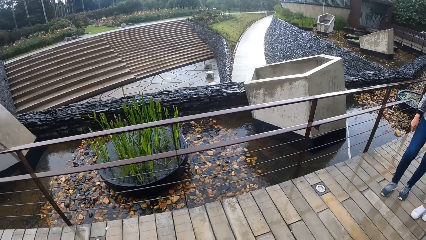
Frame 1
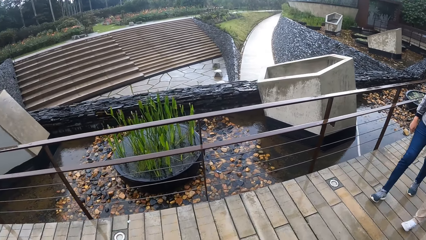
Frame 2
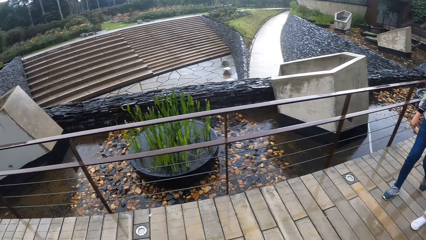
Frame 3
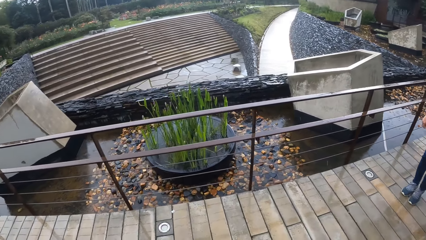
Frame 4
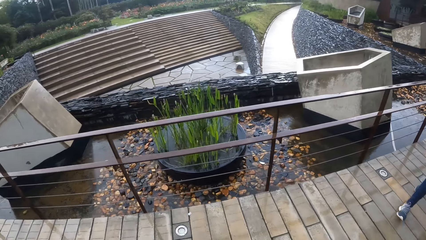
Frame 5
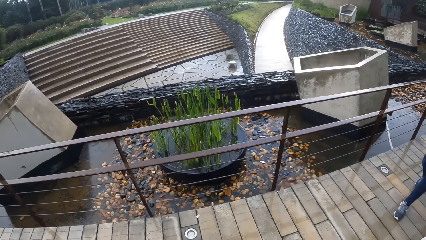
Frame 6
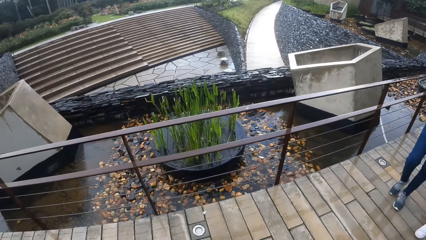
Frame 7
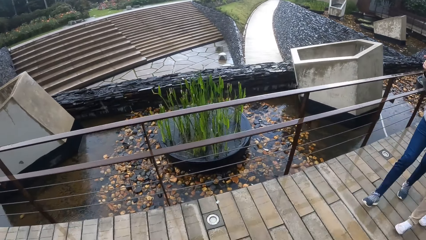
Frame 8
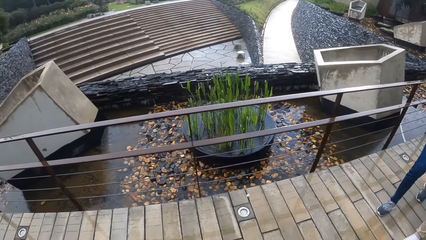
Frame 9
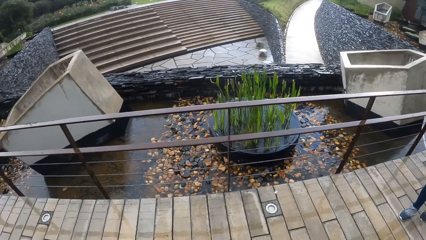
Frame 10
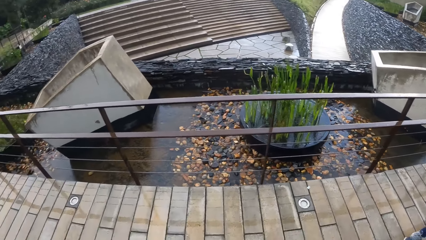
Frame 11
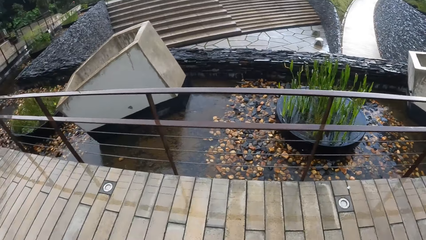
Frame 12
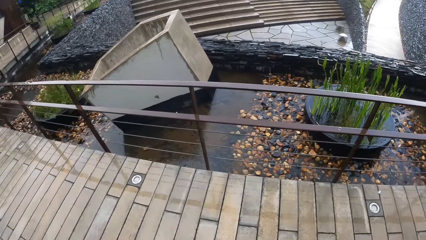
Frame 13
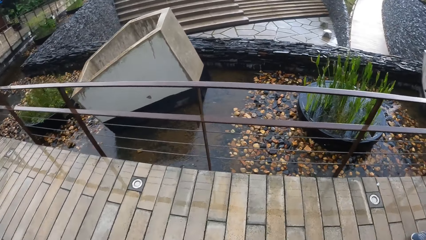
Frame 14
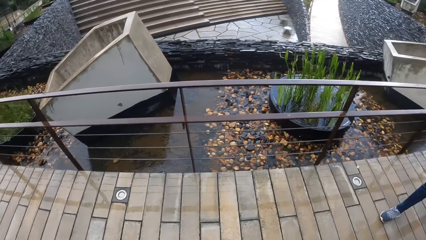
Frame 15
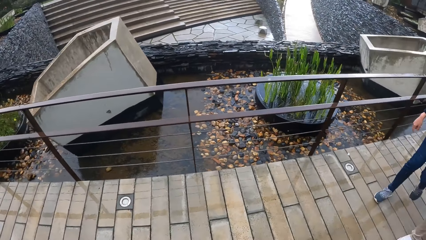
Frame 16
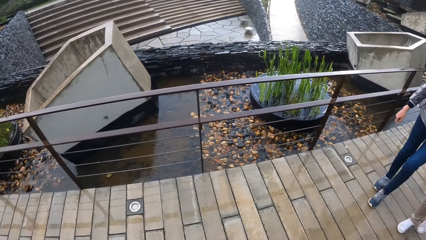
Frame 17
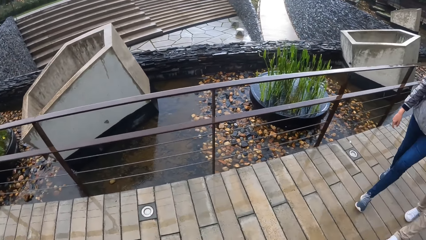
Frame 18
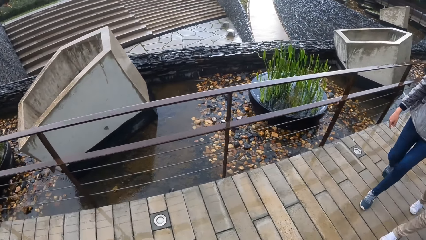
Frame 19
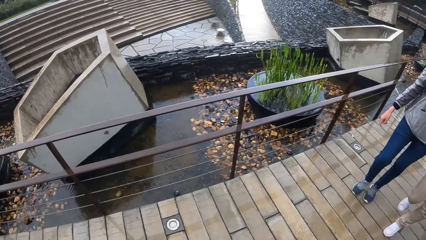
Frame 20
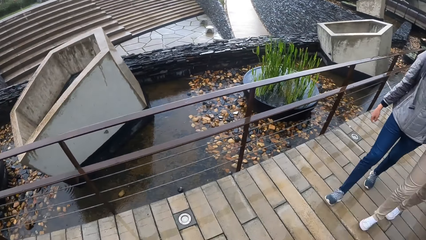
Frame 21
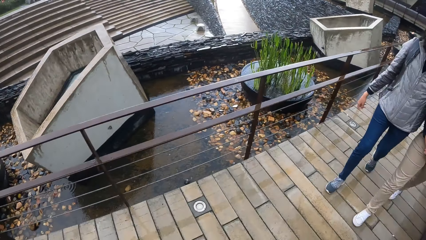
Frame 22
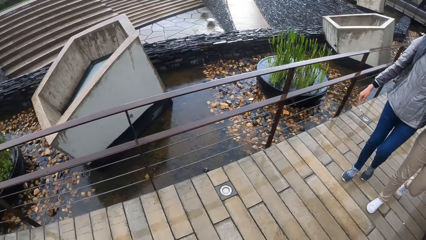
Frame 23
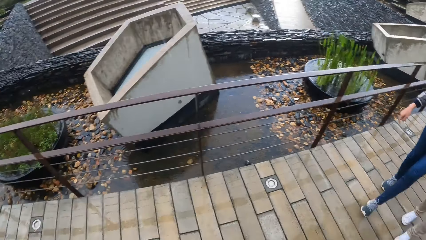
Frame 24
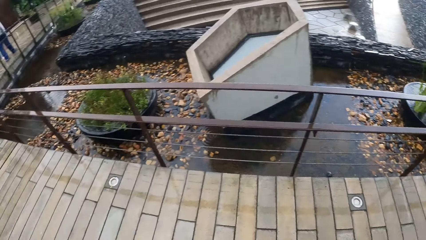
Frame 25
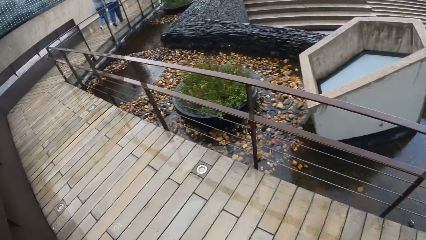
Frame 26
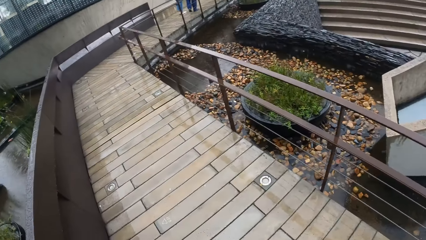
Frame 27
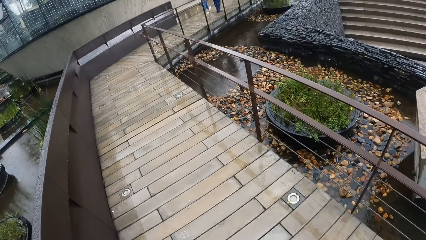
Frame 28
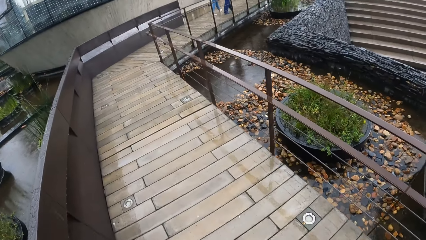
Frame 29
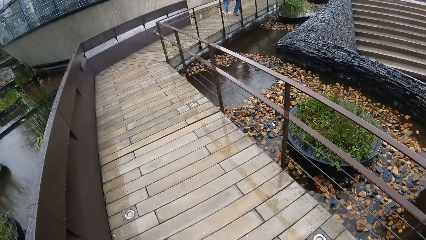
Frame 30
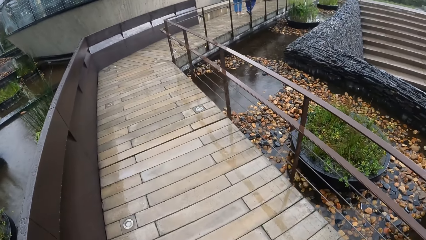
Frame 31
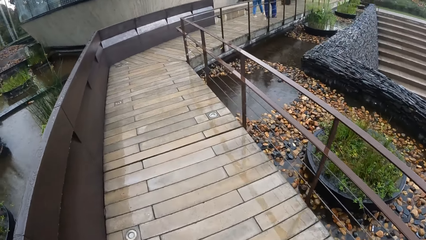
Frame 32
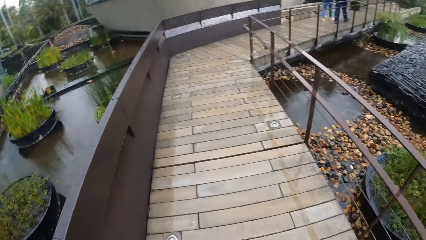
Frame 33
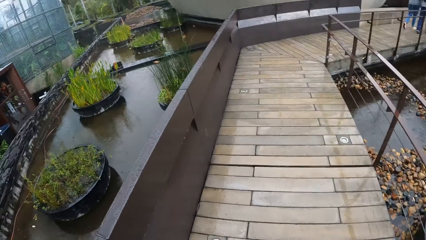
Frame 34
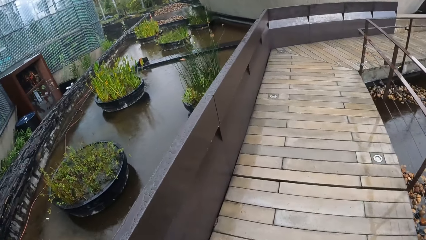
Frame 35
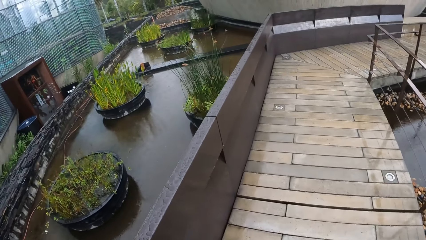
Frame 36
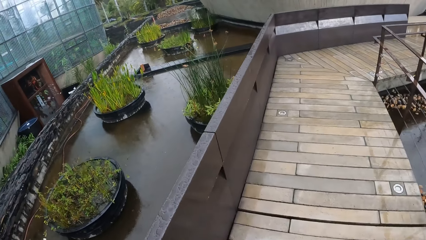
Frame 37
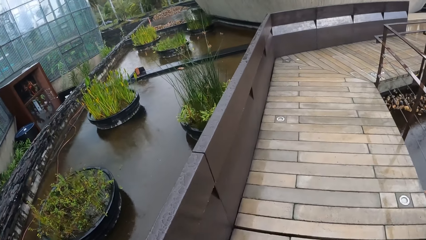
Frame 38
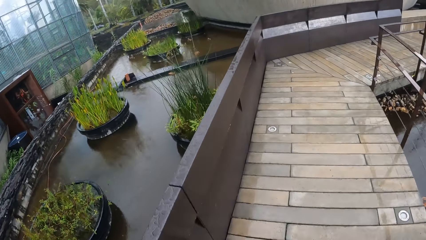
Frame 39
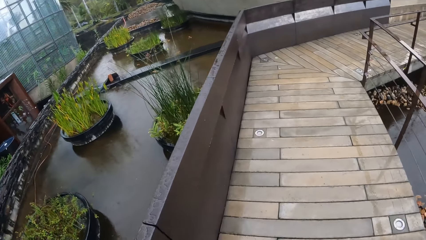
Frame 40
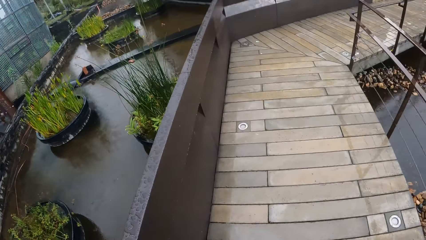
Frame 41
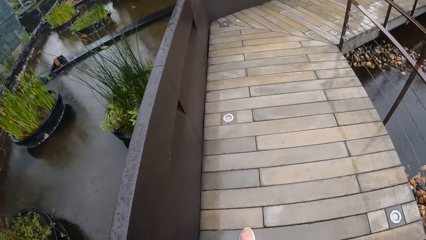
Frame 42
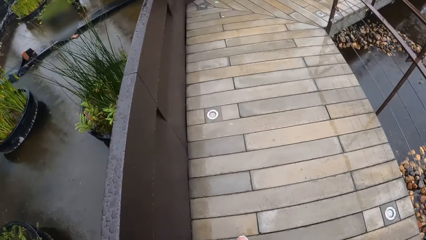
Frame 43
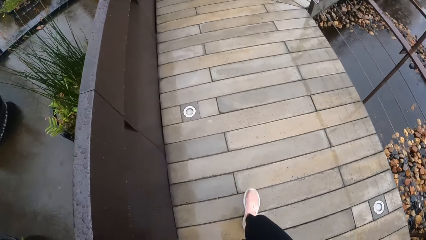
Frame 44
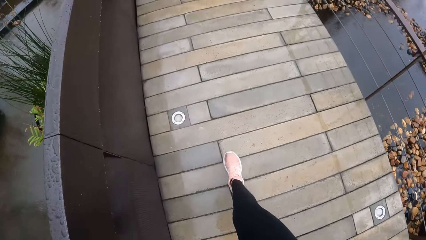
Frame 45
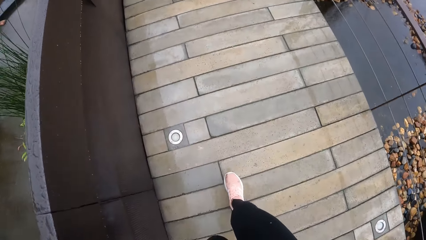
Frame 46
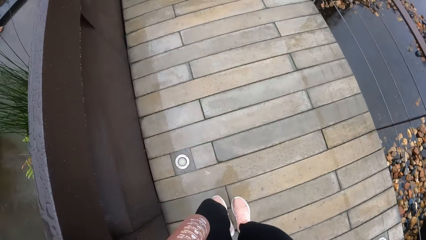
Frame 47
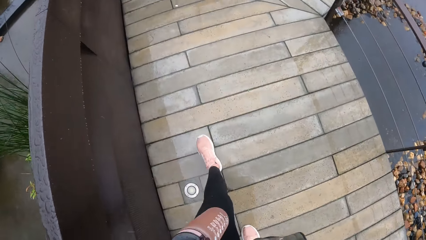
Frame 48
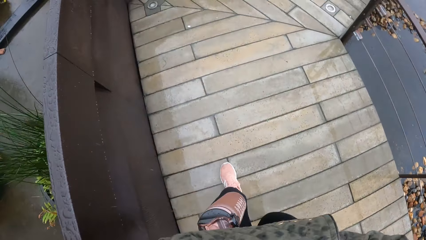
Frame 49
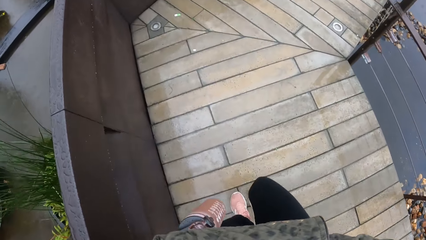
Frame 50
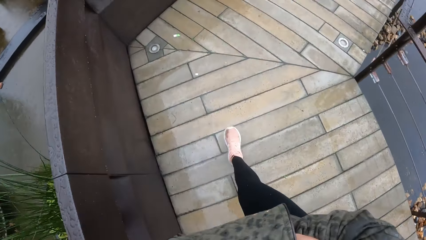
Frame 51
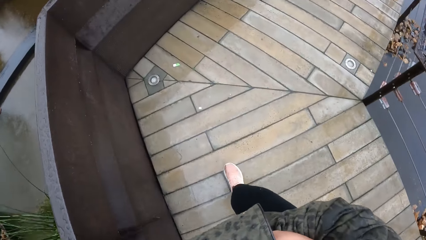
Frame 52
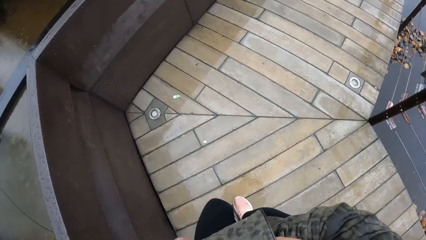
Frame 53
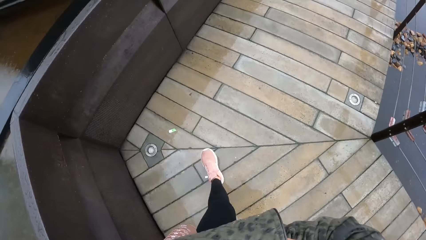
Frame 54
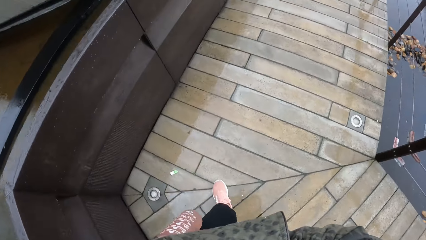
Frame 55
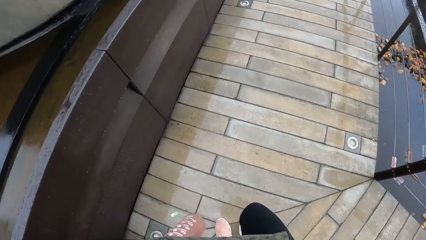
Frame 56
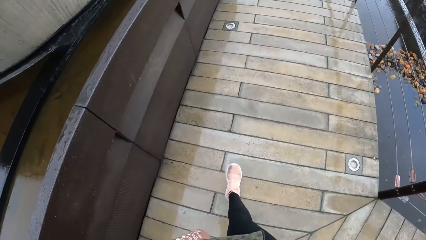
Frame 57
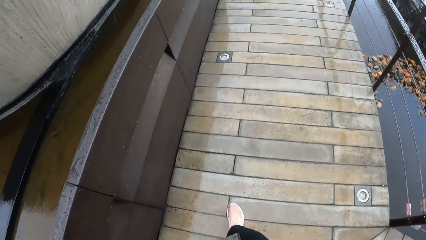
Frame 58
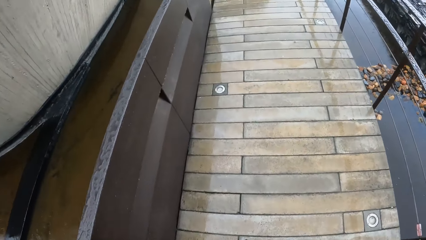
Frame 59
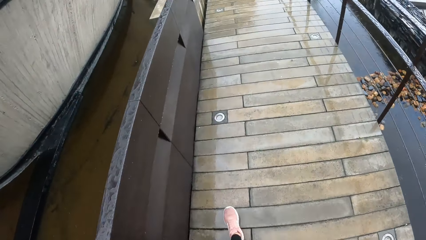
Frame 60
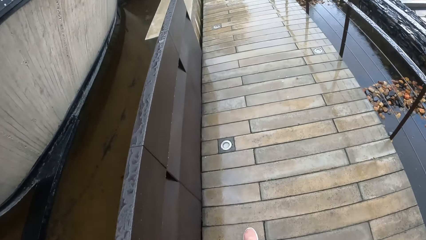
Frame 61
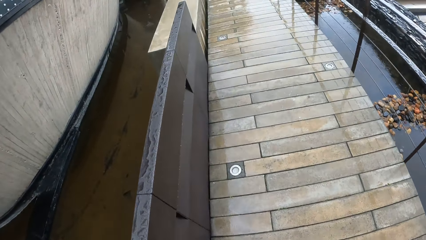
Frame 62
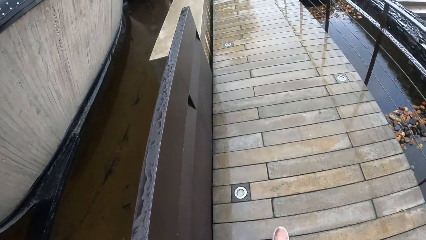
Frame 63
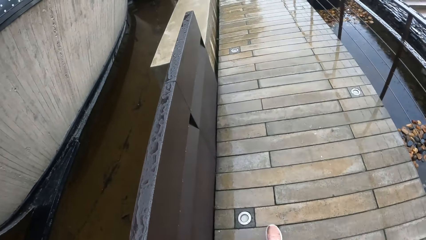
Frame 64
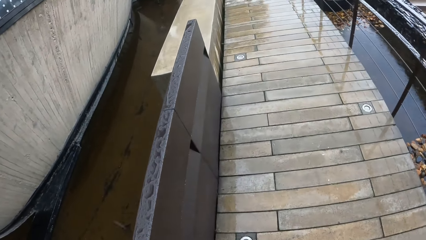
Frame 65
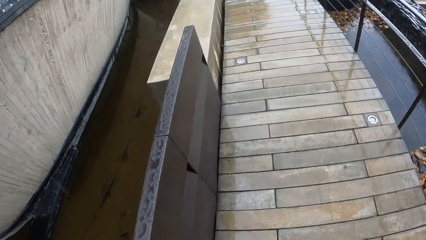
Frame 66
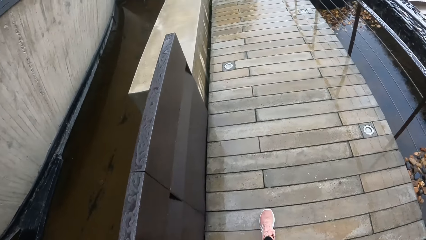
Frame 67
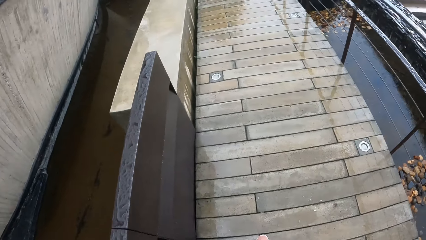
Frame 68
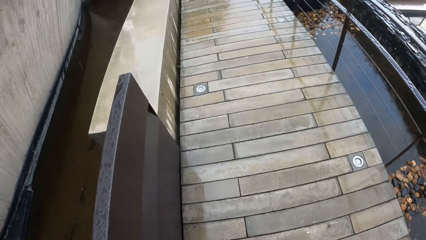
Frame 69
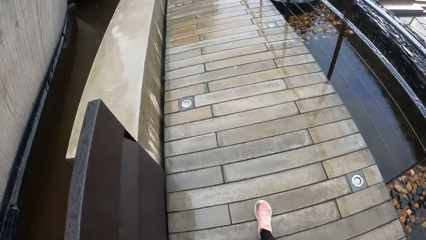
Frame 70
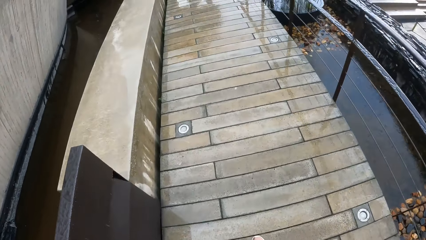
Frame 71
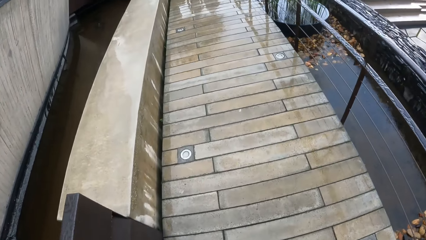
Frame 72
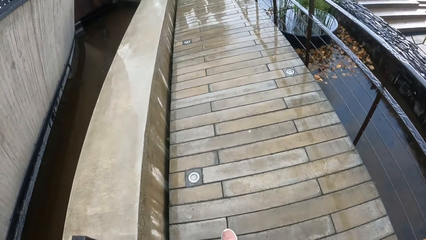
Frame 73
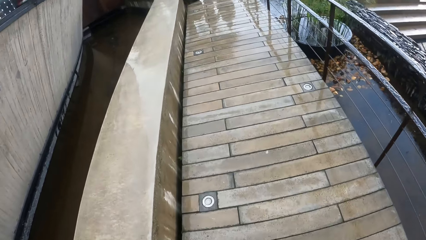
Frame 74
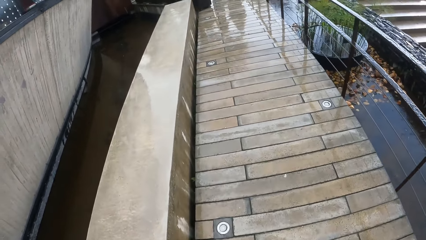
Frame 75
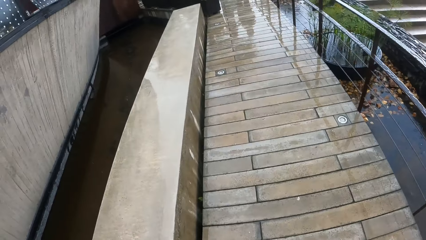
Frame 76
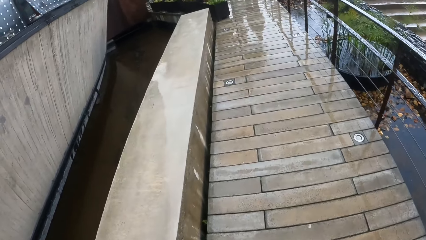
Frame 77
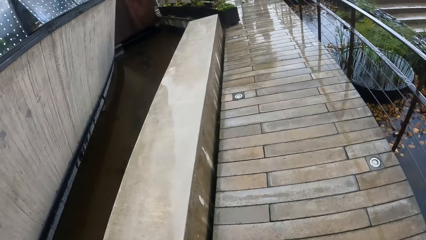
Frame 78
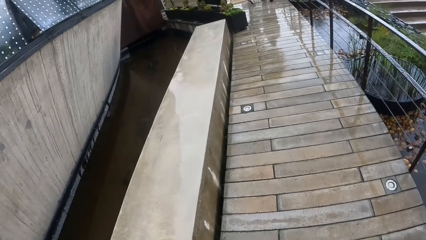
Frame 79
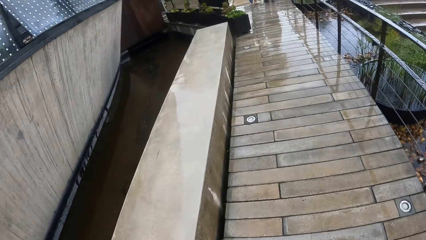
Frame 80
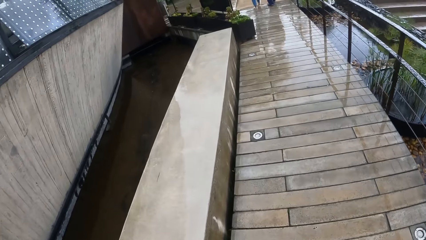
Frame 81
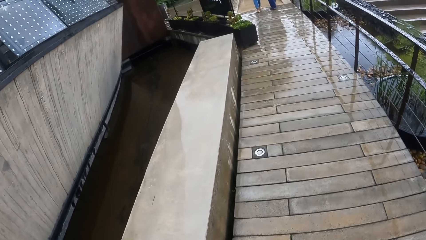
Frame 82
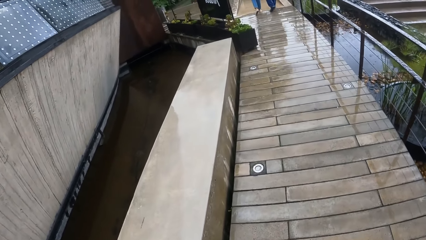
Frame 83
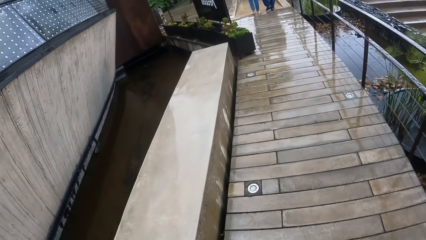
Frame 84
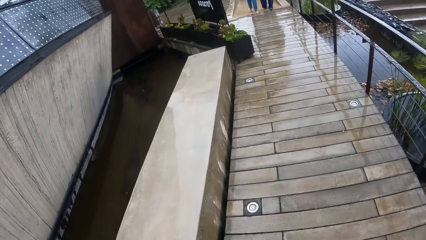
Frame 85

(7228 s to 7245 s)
The camera wearer walks around.
